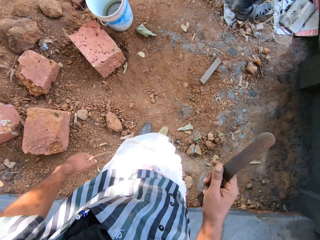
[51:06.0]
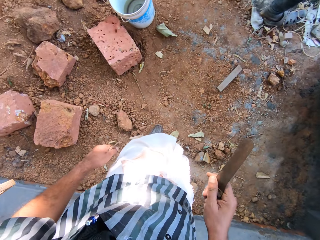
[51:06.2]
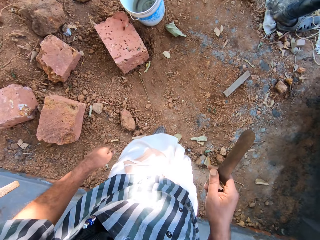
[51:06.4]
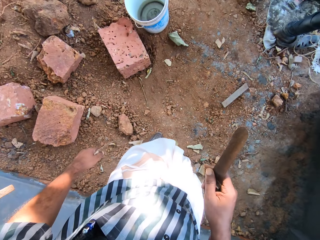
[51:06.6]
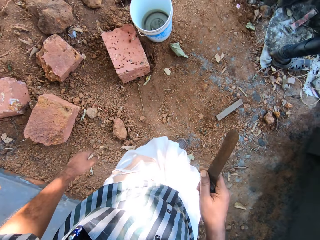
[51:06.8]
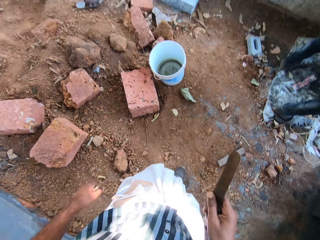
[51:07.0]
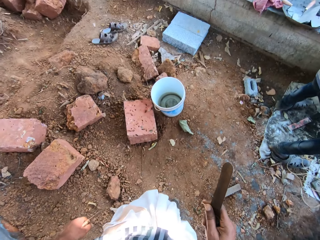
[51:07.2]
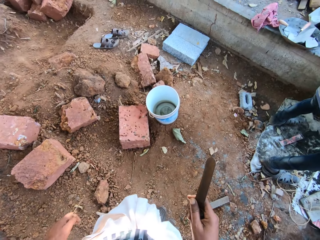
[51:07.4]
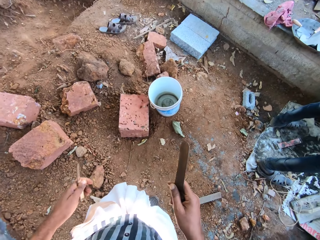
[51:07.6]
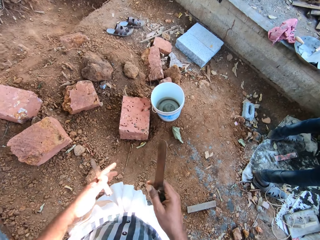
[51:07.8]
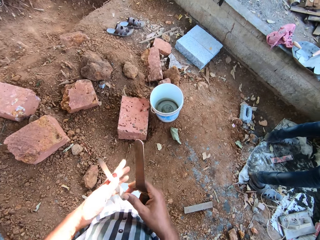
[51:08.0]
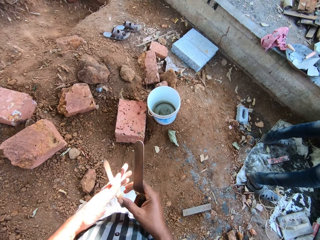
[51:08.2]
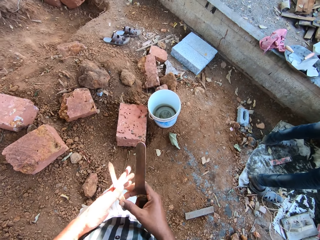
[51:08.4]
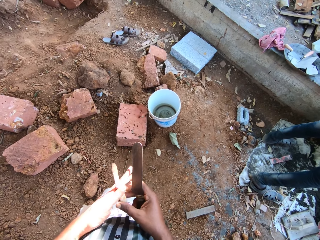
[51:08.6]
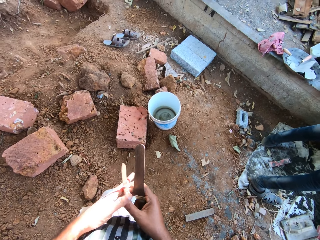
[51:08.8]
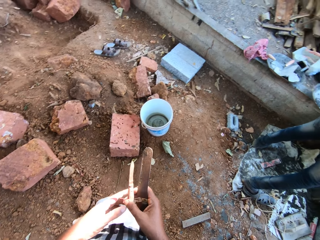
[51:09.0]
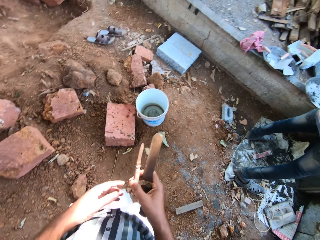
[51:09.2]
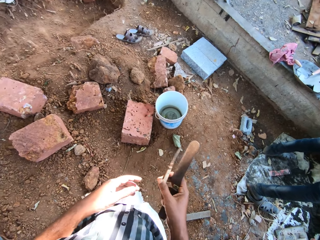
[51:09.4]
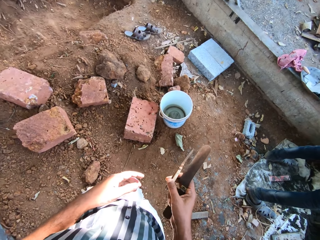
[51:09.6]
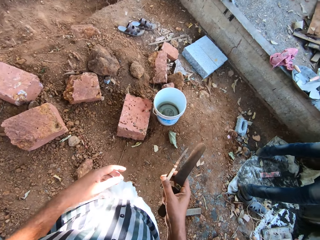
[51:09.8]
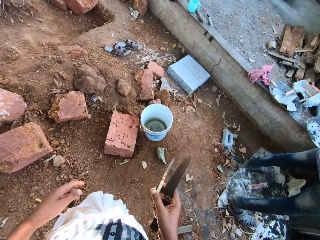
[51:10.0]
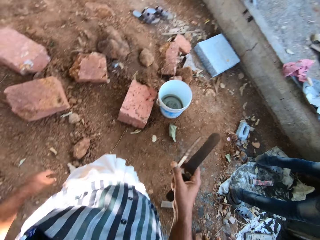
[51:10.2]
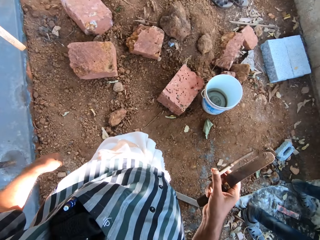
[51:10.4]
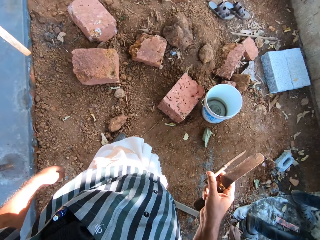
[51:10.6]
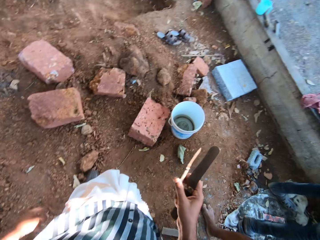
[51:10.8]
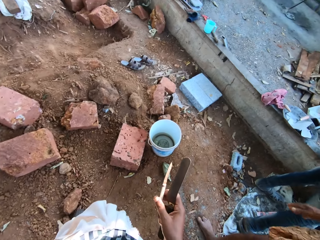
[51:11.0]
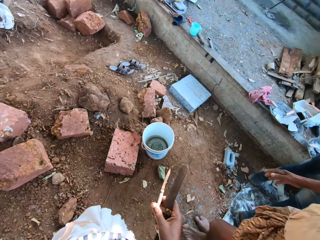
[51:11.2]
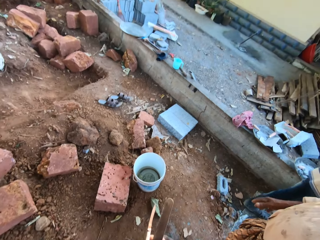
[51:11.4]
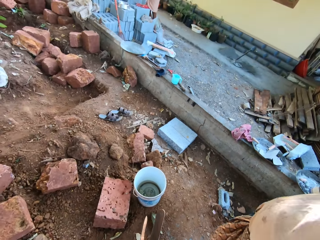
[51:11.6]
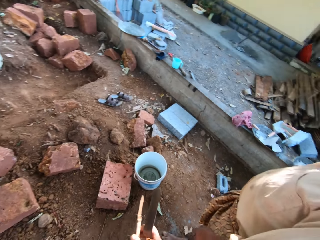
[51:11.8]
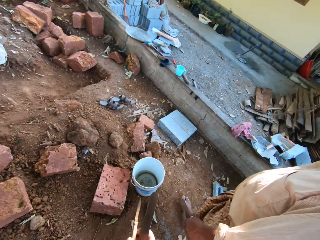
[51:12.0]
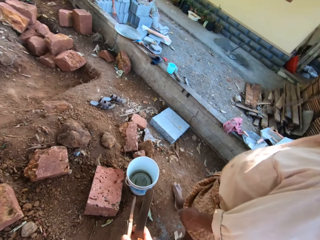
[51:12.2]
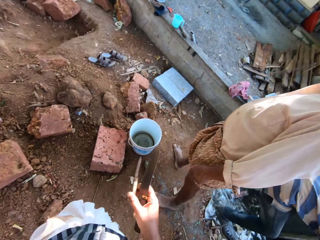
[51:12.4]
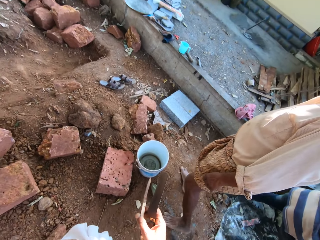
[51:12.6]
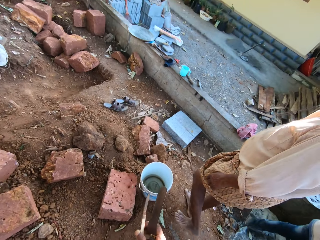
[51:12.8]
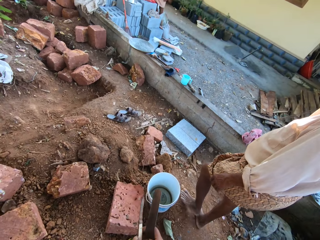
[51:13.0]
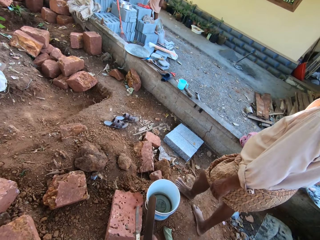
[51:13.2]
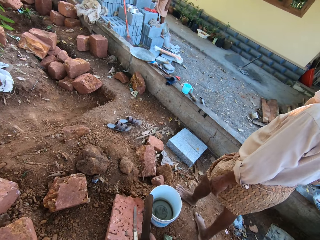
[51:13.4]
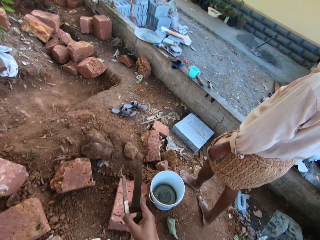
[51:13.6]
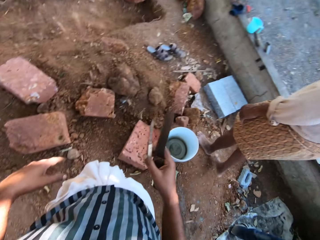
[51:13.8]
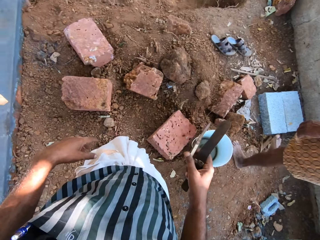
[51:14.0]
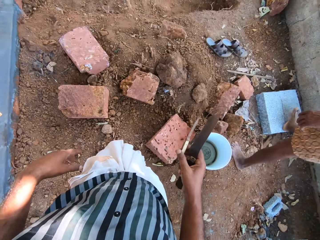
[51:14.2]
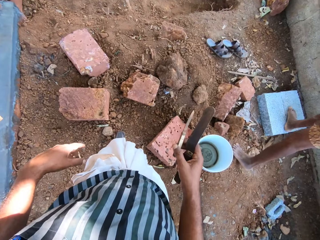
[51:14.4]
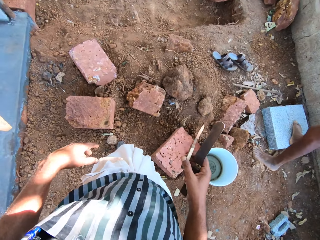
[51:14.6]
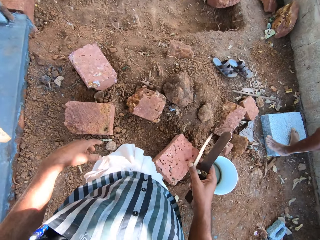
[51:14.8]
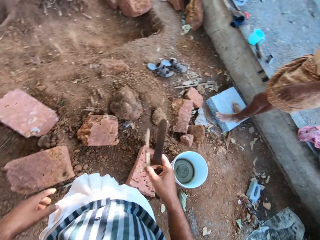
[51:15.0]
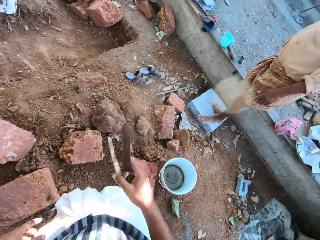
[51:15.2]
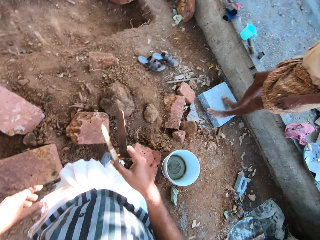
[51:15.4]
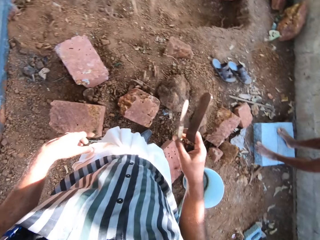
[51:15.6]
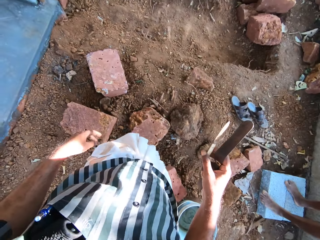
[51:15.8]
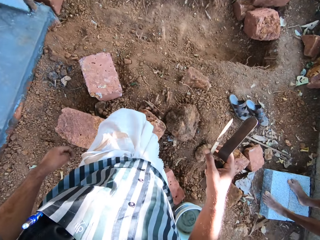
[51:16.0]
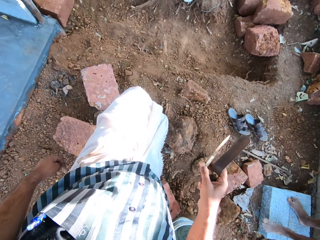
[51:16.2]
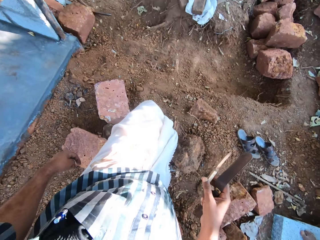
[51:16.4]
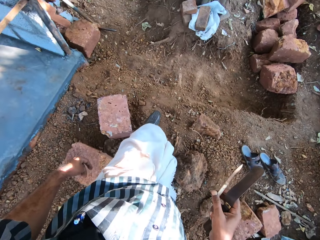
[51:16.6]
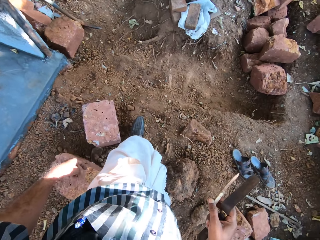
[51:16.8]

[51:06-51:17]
The camera wearer passes the pen knife in his left hand to his right hand.

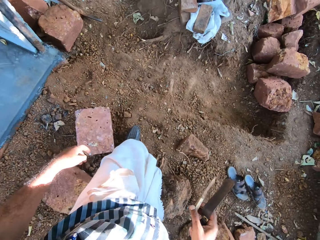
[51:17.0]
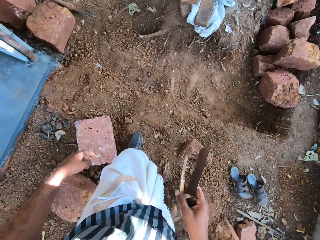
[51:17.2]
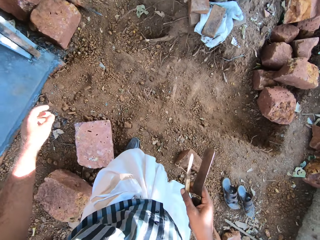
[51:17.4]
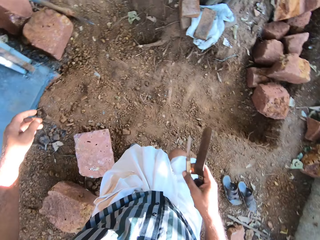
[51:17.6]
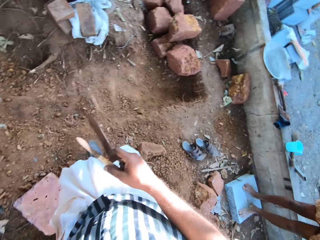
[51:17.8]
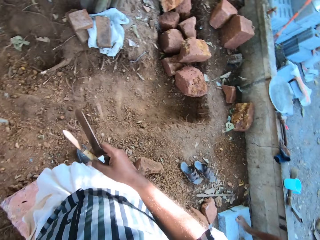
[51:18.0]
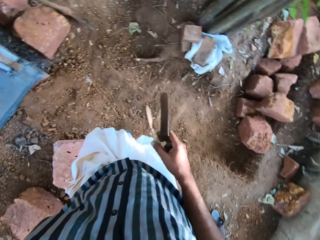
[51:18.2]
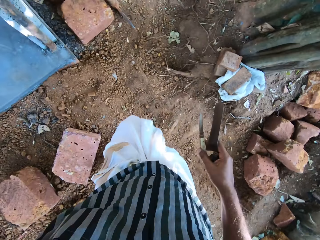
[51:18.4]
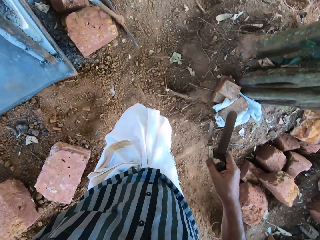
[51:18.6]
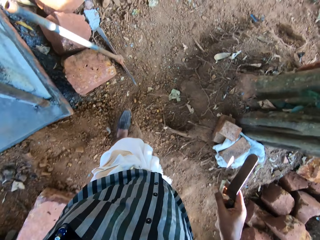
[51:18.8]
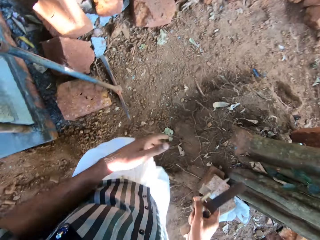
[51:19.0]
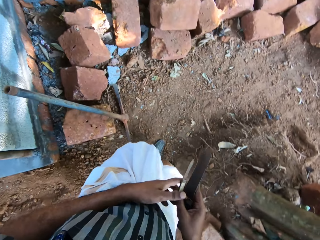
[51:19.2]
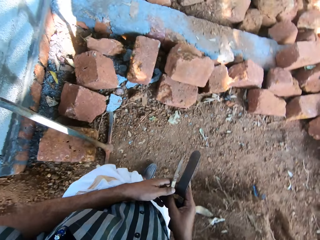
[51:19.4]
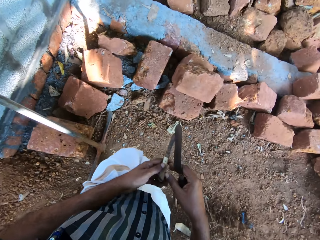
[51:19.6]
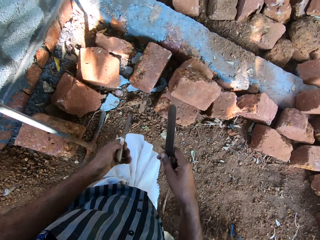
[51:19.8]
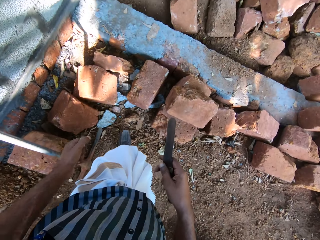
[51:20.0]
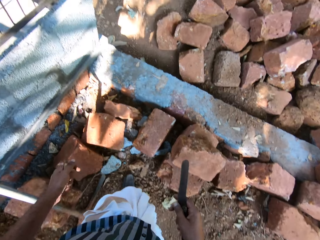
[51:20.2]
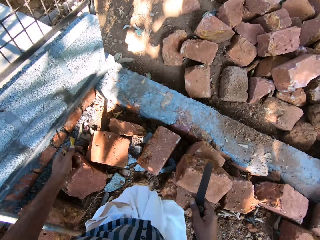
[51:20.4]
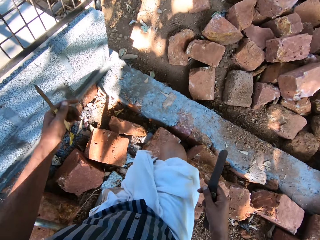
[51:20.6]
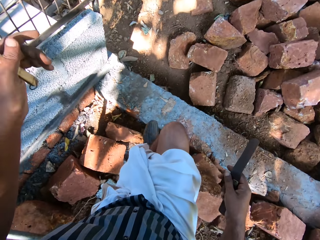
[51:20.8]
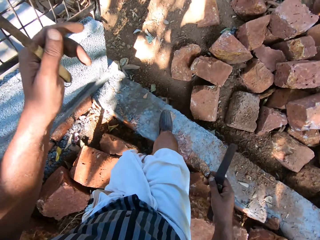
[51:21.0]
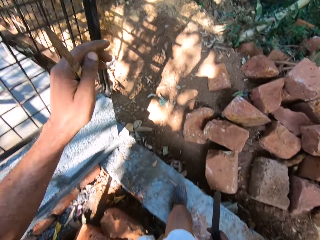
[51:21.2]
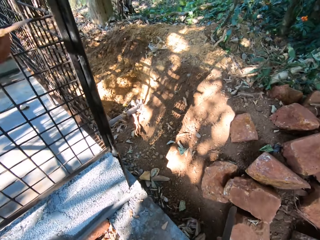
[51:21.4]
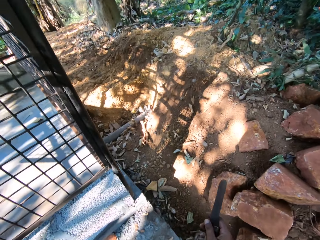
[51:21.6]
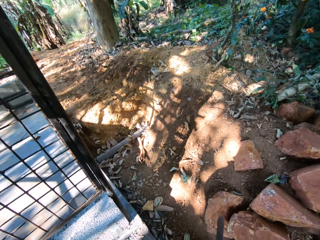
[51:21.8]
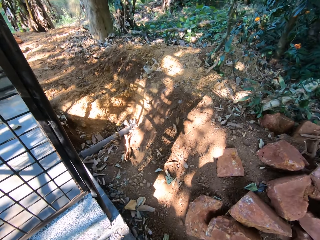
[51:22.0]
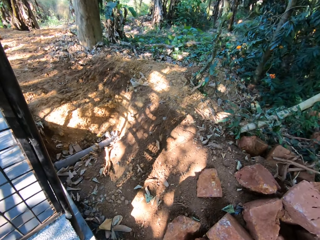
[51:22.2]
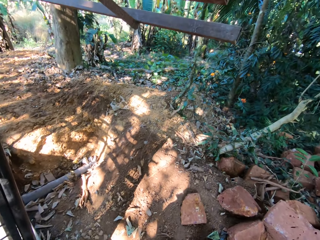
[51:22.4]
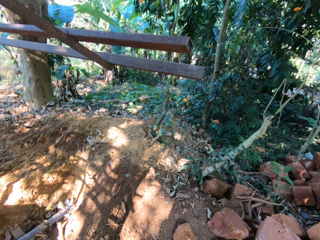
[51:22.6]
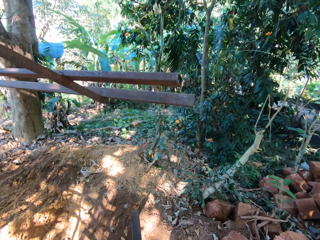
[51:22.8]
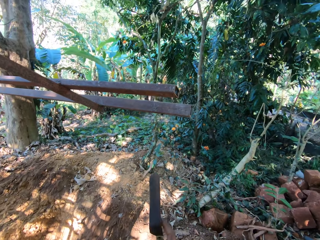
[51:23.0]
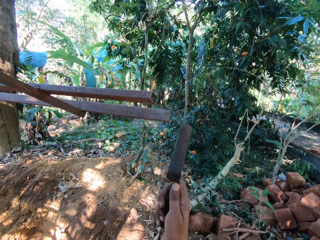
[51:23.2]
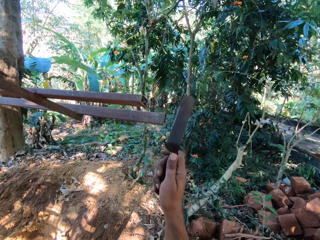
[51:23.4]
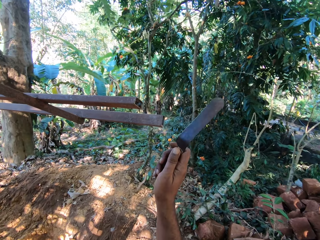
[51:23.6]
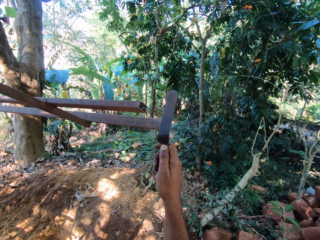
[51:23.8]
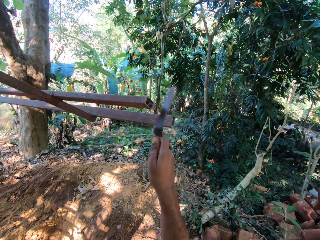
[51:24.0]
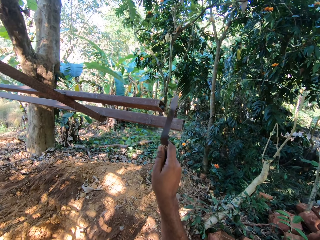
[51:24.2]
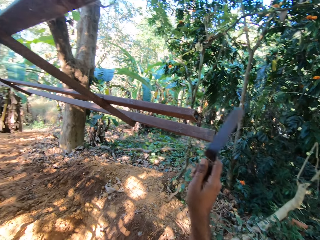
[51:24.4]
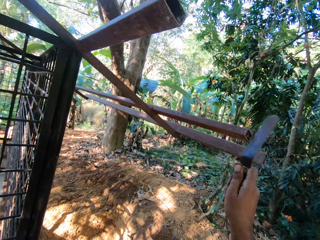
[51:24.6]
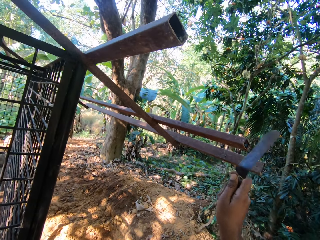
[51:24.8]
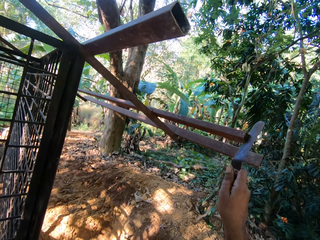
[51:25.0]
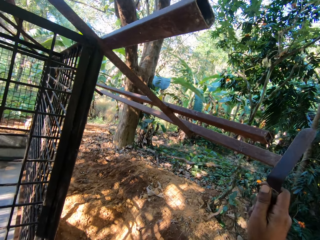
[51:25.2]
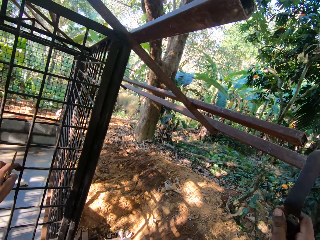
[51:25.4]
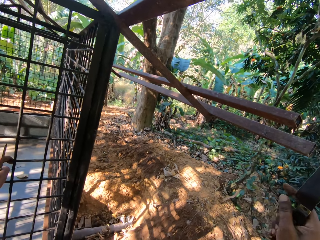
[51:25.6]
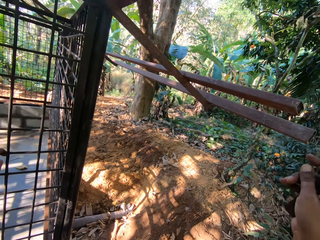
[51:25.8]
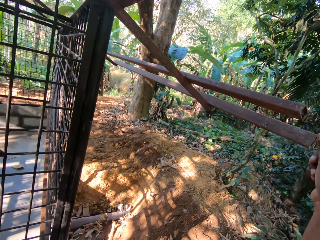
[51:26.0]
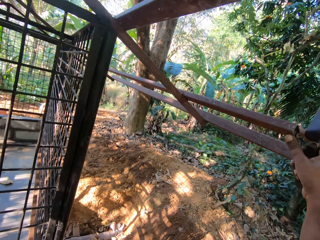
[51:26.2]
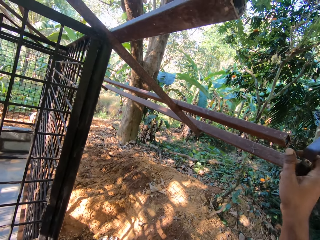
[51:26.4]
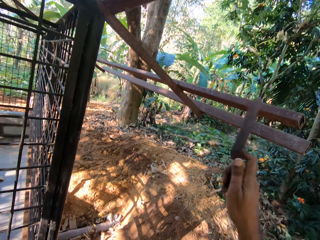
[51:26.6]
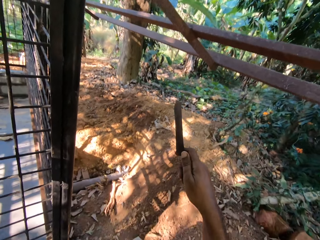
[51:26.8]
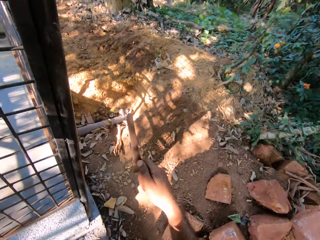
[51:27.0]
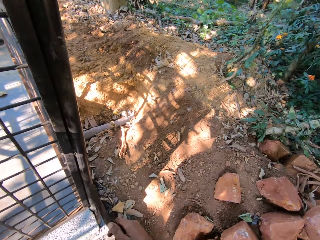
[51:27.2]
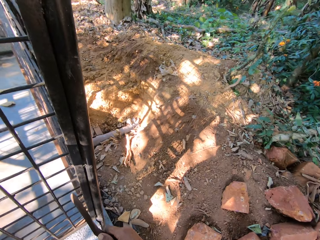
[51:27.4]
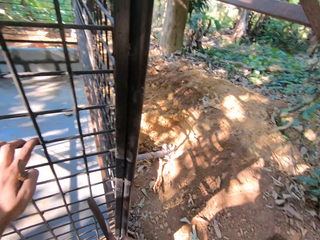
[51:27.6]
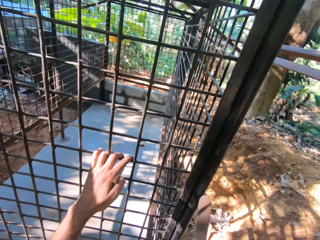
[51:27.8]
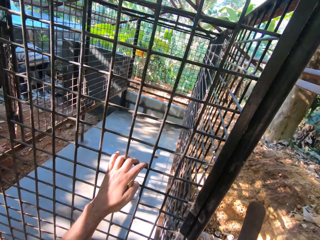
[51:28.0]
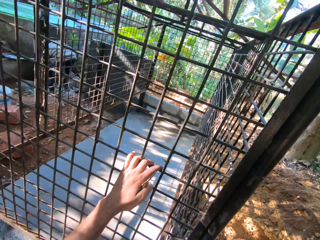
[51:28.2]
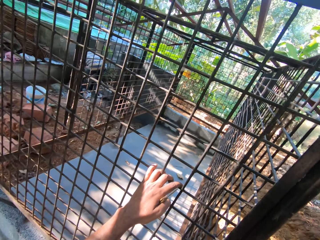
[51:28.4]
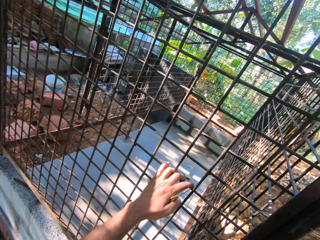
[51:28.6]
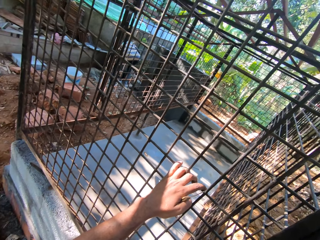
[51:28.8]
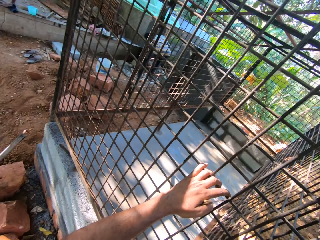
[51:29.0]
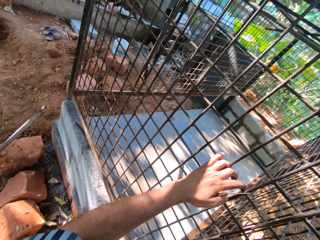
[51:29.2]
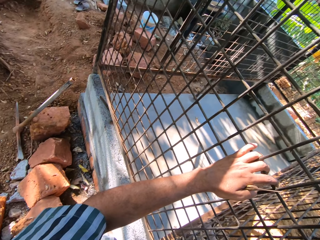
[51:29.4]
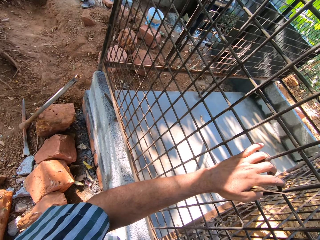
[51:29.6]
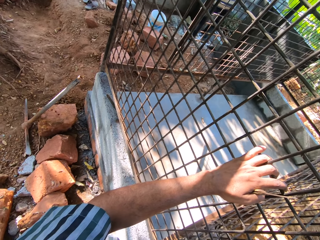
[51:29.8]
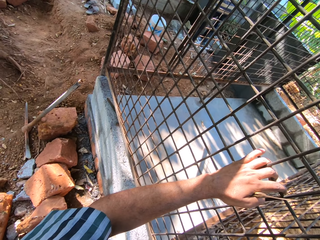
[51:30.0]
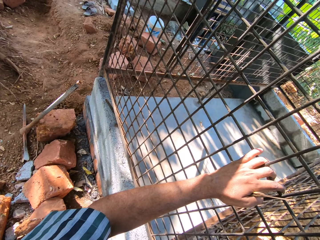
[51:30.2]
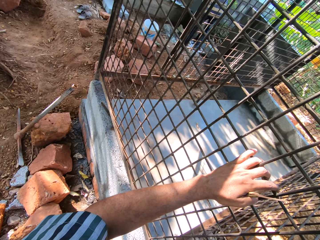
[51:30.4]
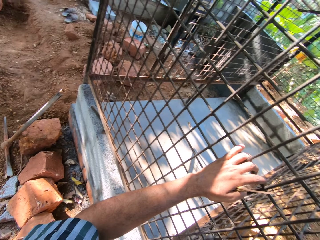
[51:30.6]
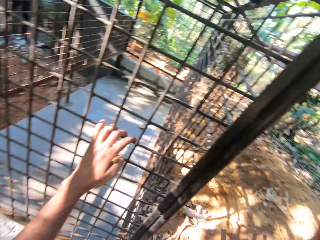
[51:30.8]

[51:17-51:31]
The camera wearer passes the pen knife in his right hand to his left hand. He hits the metal cage with the hand scraper in his right hand. He holds the wiremesh with his left hand.
